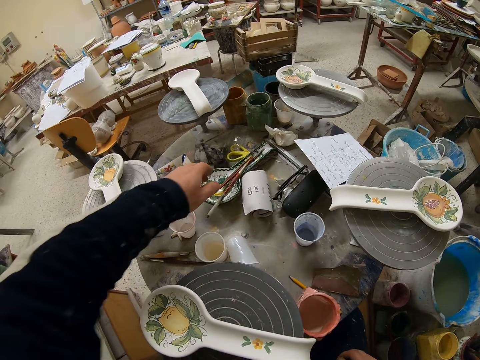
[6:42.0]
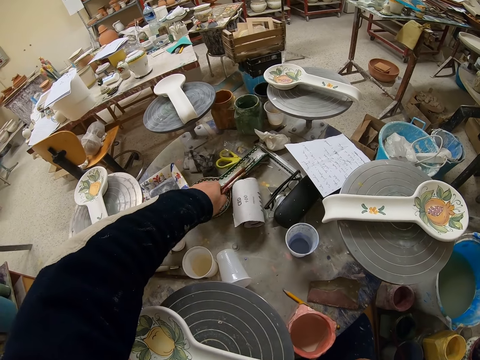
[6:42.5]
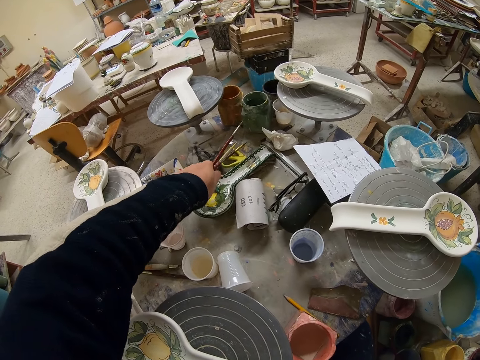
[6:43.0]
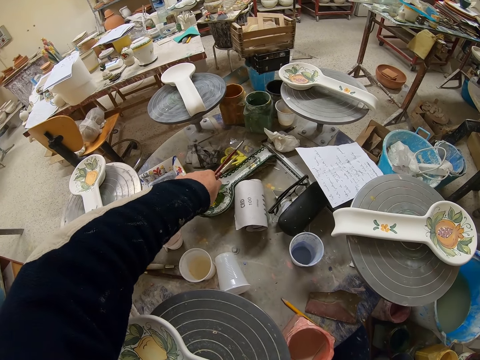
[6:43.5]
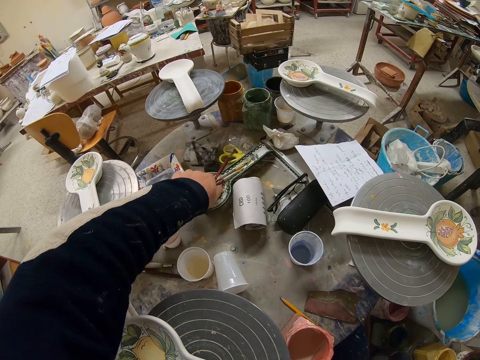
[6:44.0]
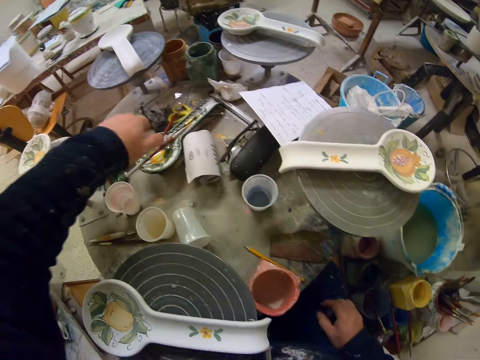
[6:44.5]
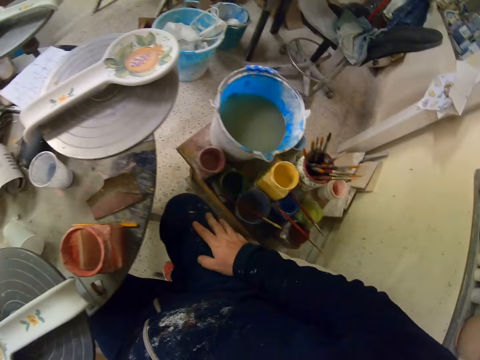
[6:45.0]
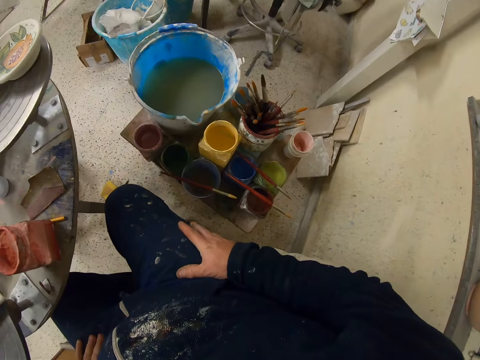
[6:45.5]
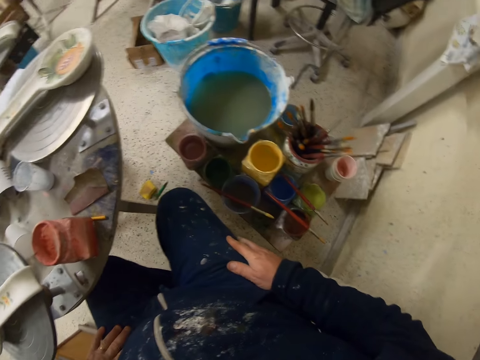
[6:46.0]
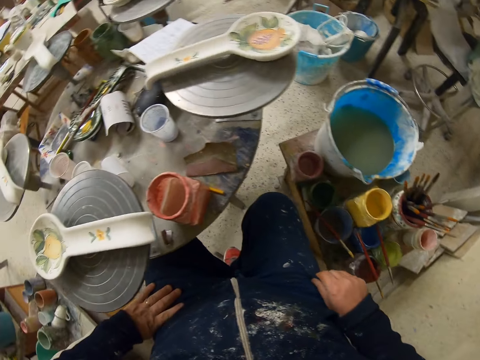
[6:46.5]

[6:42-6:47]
The camera wearer holds brushes. They look around.

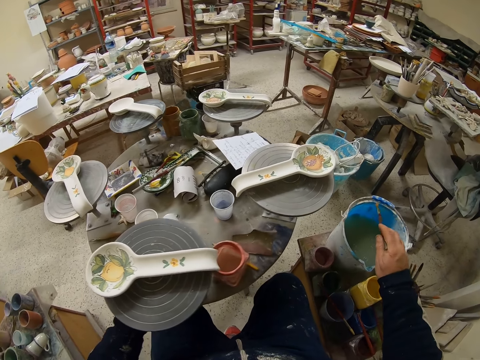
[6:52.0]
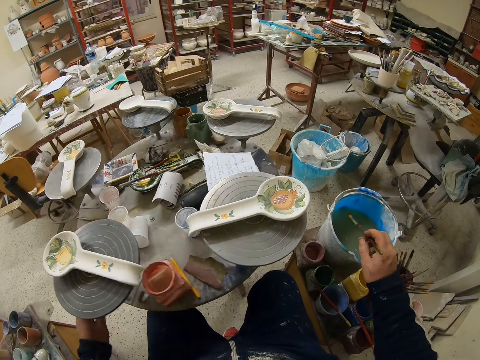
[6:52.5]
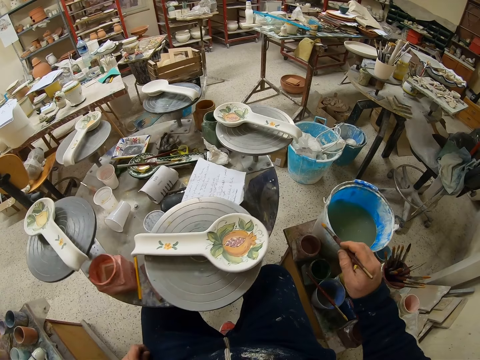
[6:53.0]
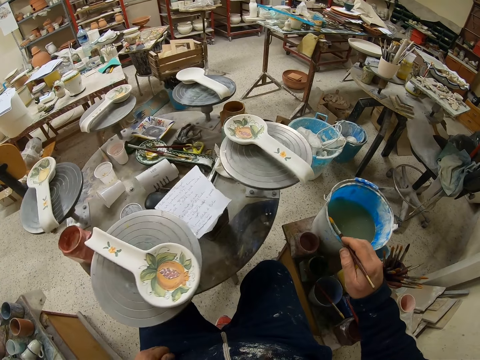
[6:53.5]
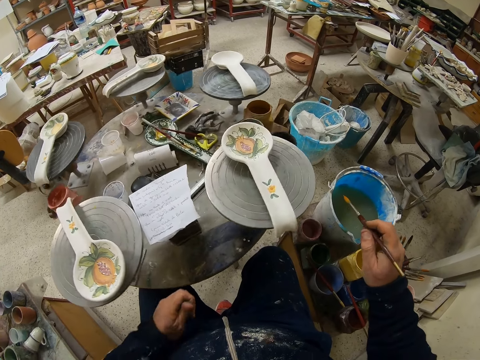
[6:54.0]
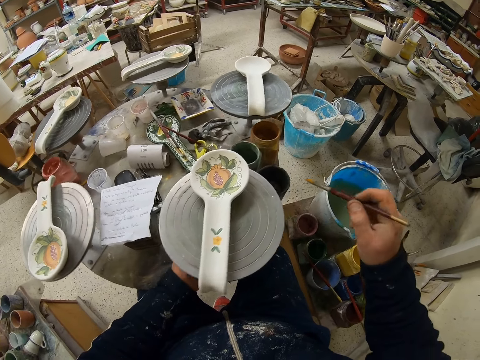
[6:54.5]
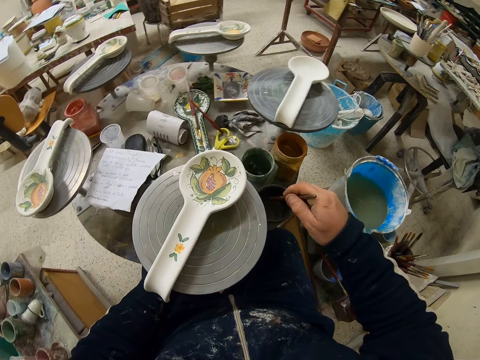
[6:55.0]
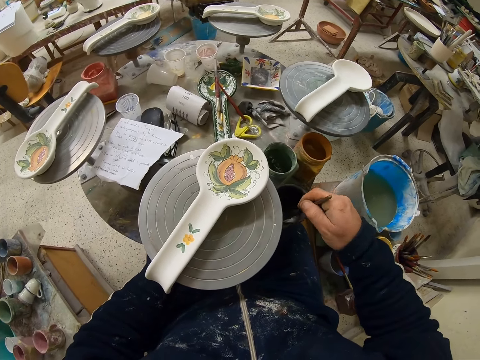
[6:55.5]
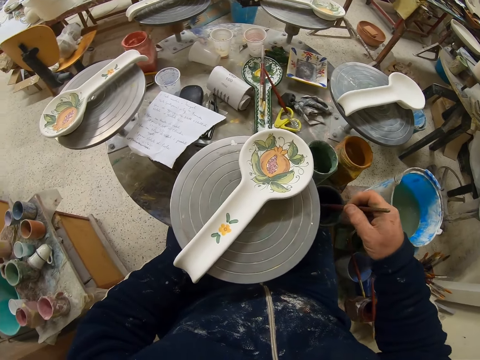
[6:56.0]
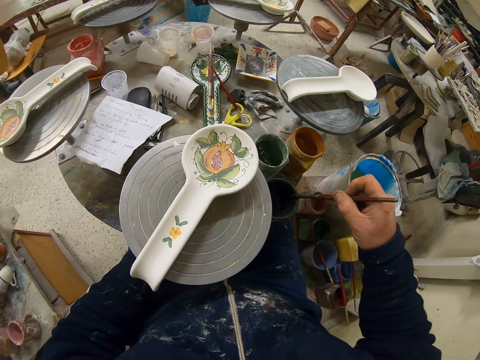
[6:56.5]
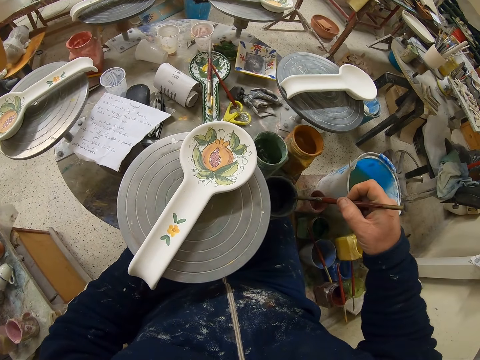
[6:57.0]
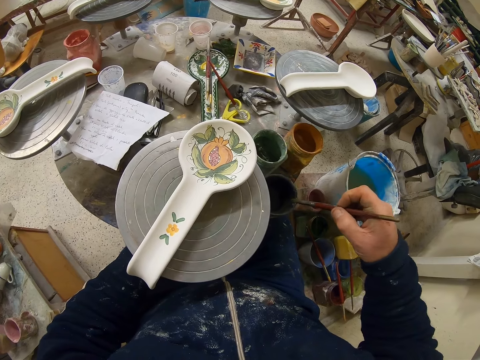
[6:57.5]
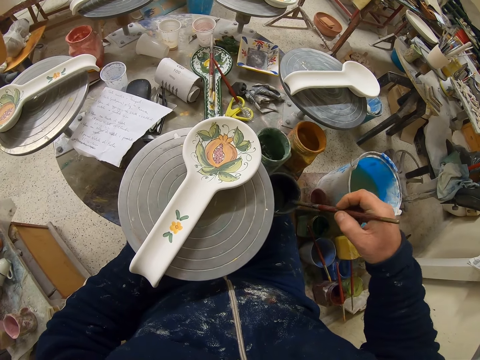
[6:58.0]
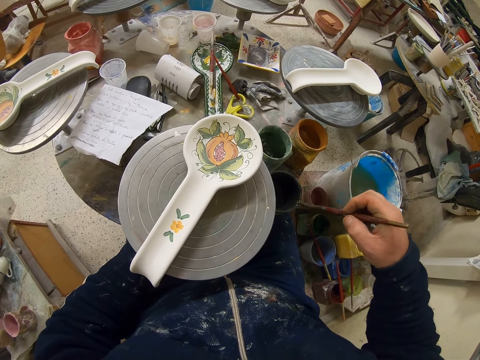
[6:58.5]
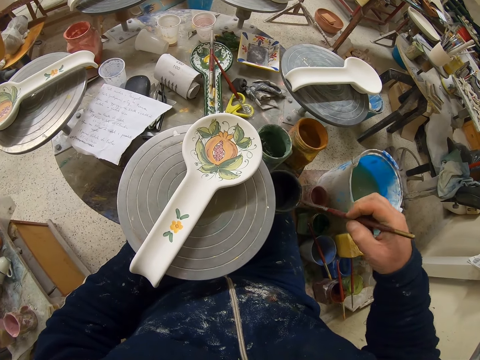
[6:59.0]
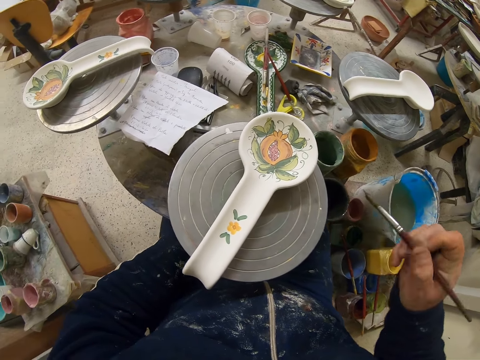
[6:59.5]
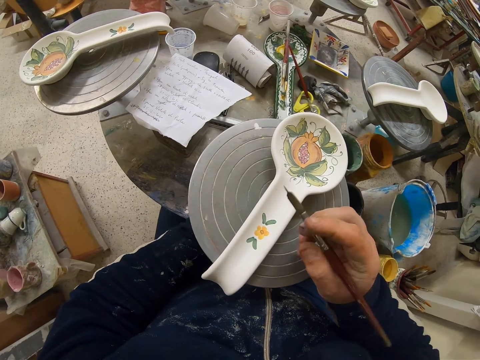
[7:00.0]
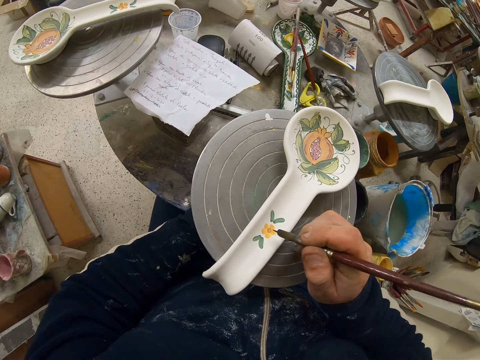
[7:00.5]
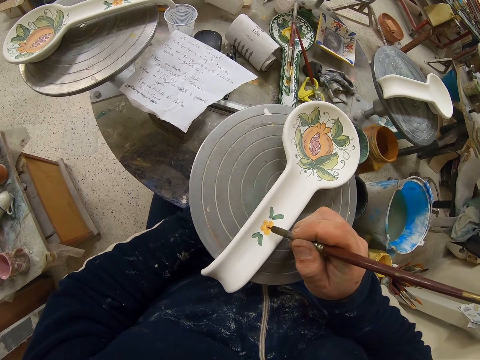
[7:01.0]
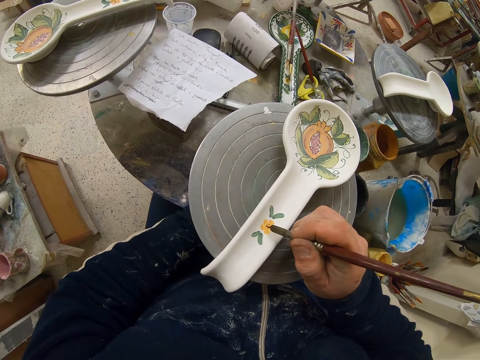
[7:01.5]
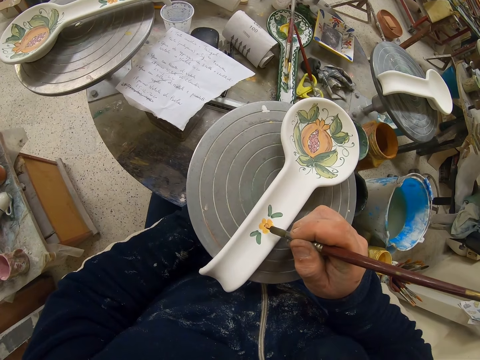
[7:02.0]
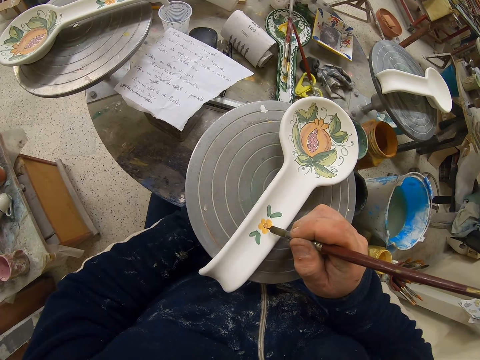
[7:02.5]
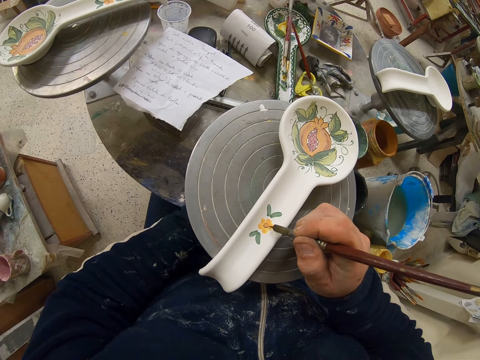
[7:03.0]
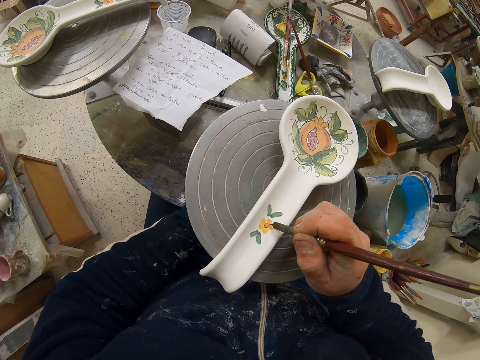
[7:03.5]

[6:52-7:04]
The camera wearer rotates the table. They dip the paint brush in the paint can. They rub the paint brush on the paint can. They paint the spoon. They decorate the plate with the paint brush.

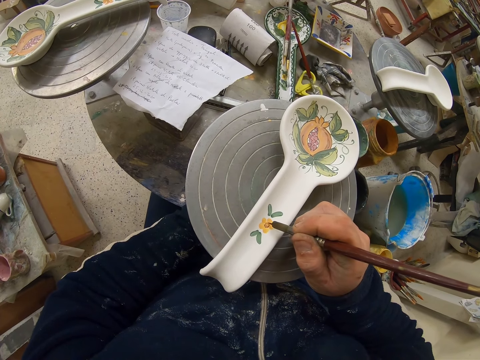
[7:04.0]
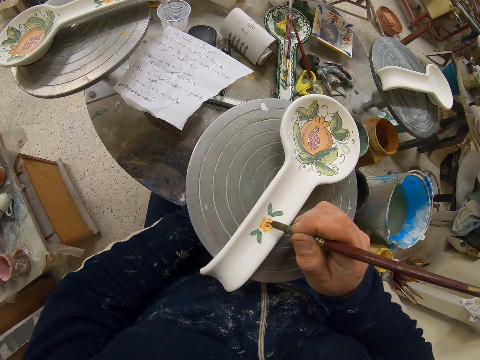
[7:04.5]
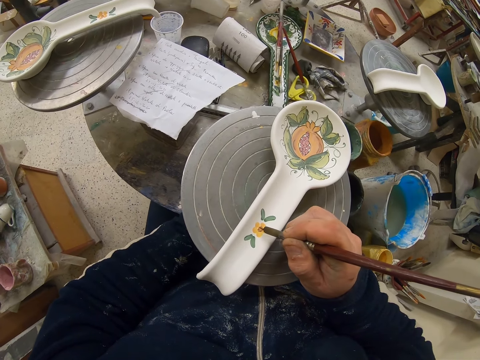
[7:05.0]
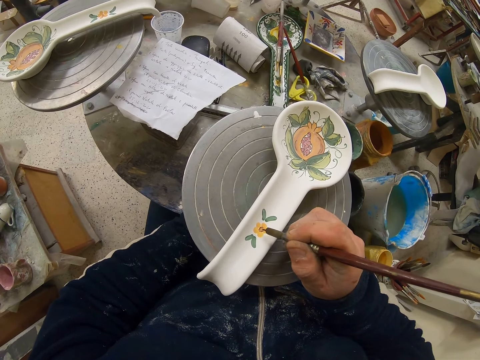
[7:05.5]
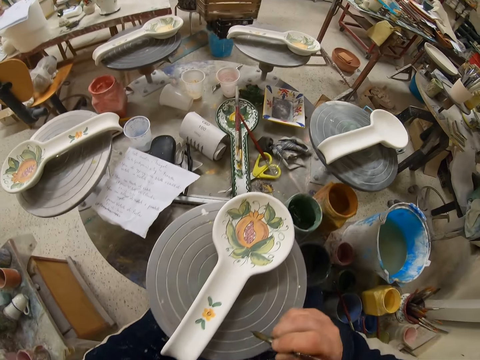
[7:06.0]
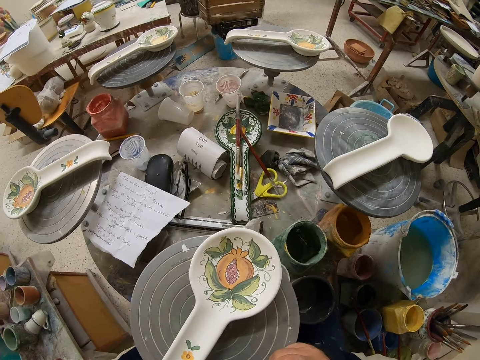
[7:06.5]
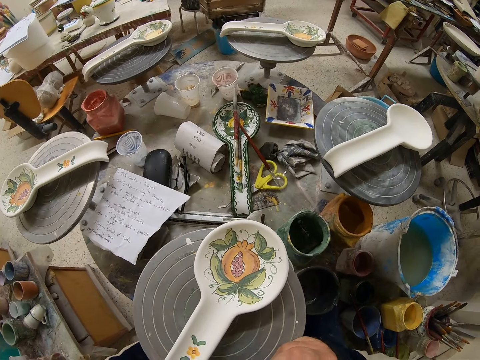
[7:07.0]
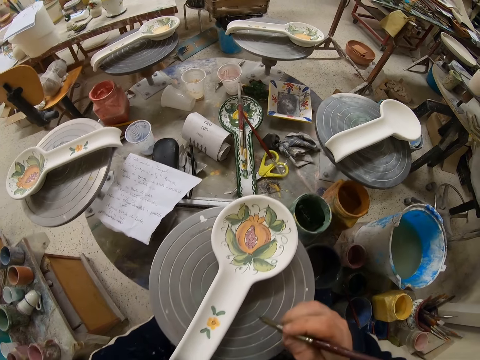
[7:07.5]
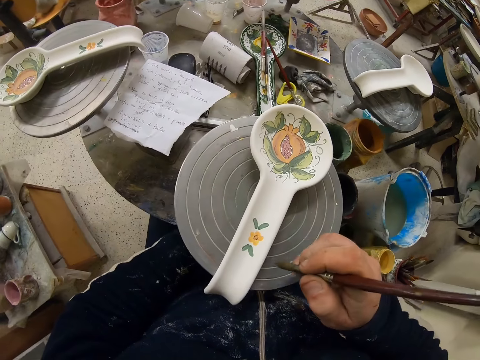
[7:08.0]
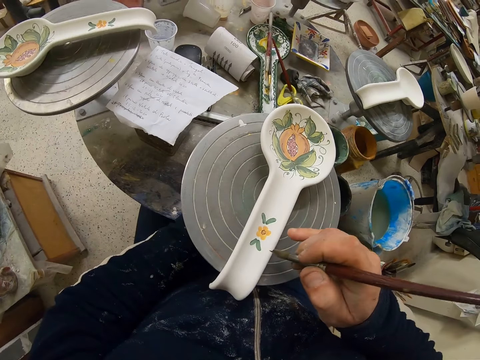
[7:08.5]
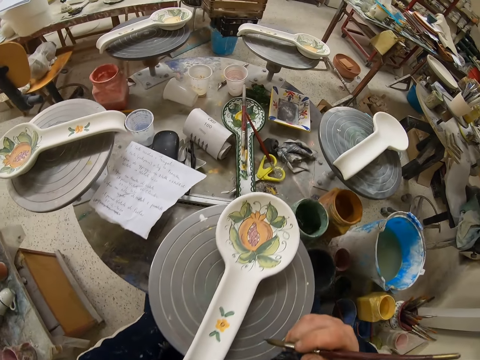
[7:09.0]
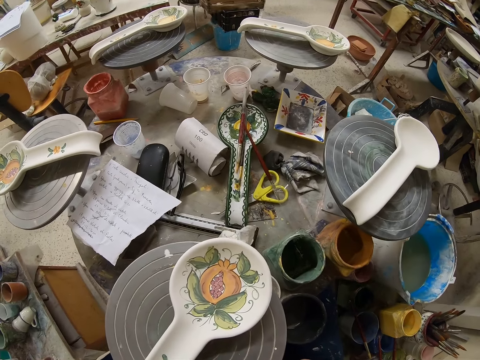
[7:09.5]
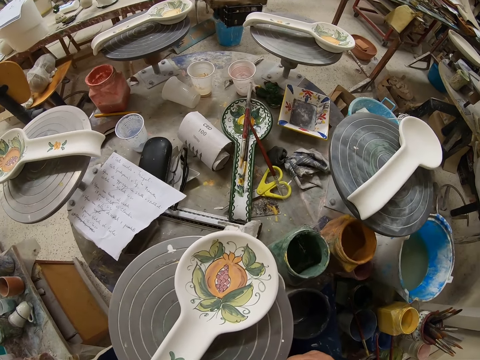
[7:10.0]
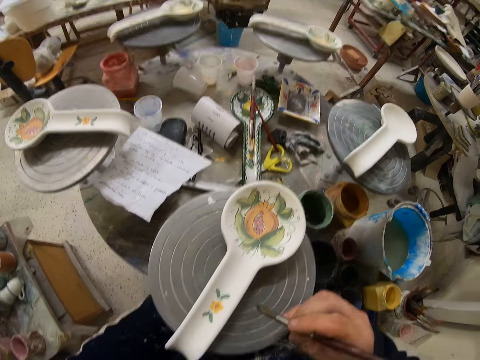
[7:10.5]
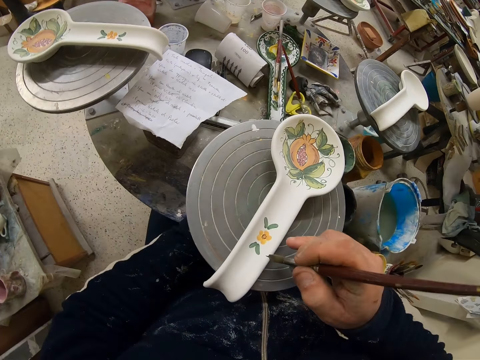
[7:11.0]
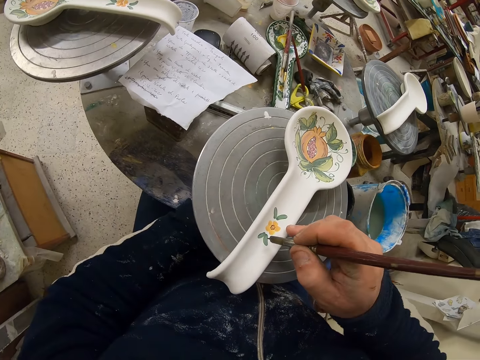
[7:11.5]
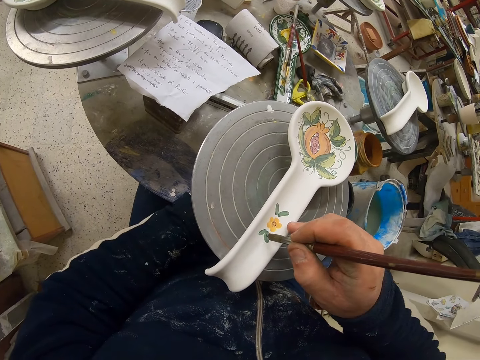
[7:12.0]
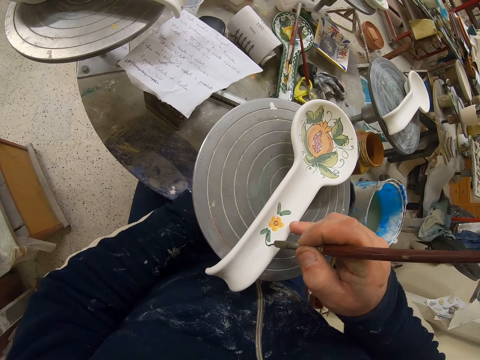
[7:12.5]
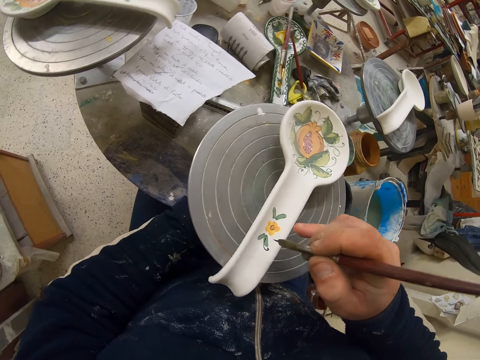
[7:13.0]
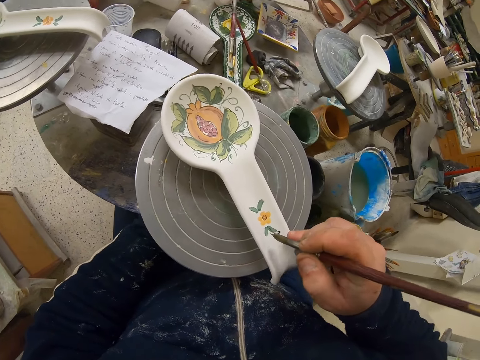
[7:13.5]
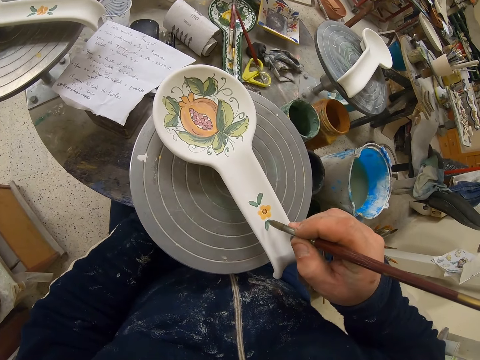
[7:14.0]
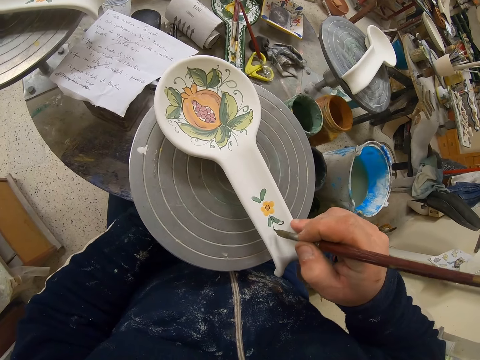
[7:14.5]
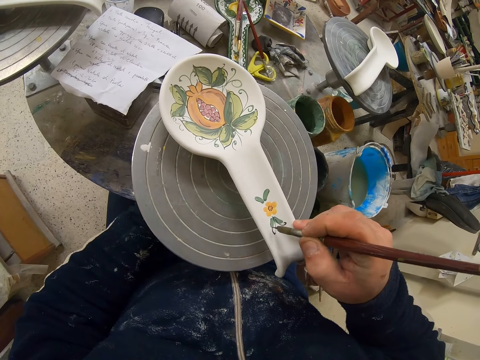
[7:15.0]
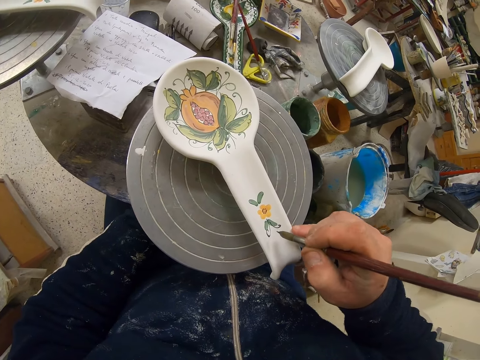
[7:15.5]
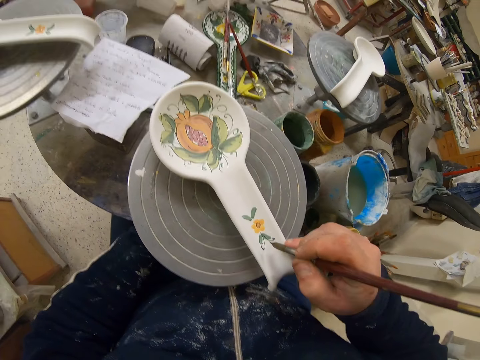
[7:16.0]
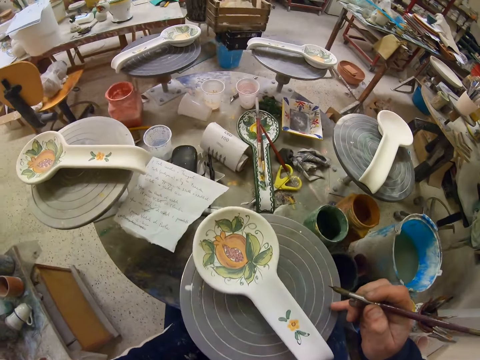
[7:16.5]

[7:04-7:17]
The camera wearer looks at the plate. They turn the table. They decorate the plate with the paint brush.
